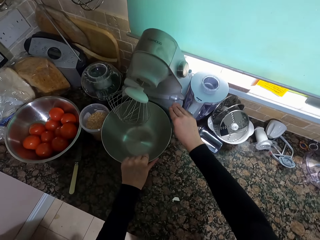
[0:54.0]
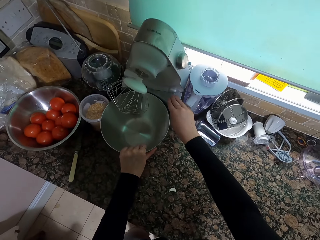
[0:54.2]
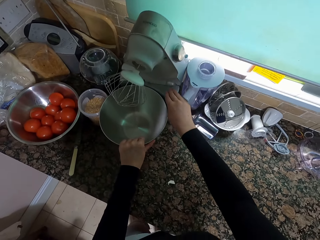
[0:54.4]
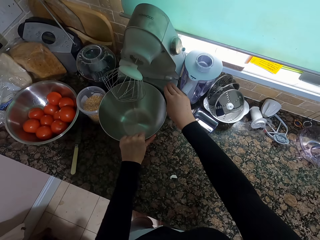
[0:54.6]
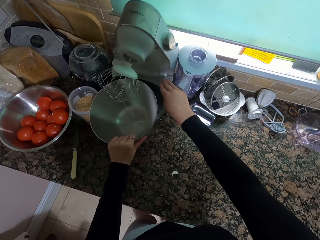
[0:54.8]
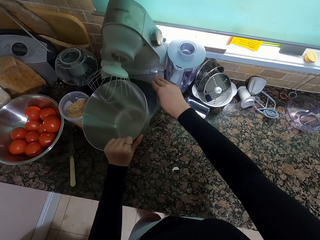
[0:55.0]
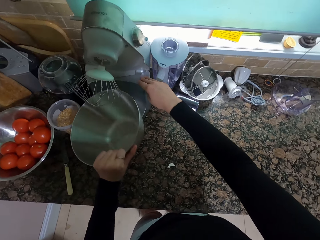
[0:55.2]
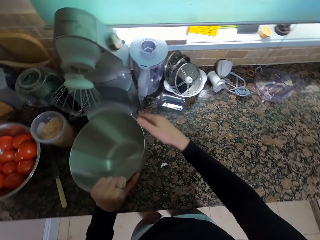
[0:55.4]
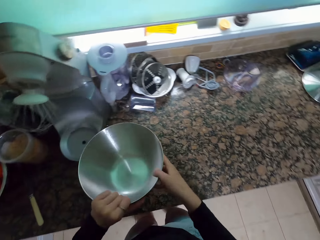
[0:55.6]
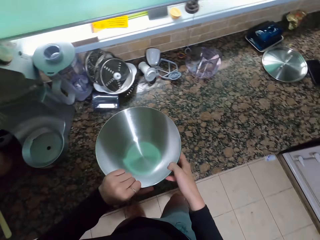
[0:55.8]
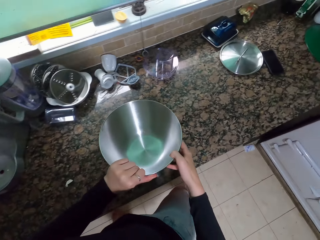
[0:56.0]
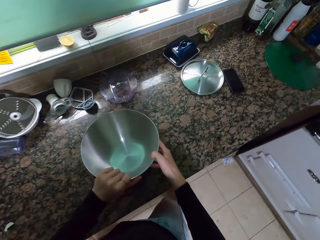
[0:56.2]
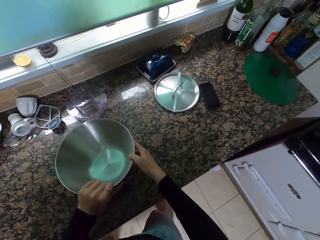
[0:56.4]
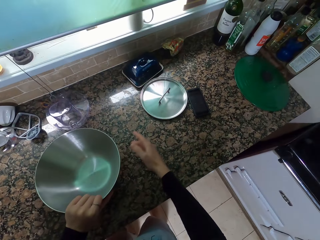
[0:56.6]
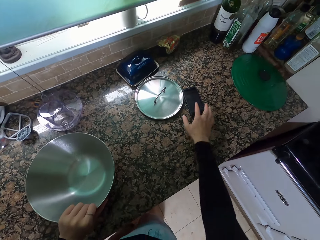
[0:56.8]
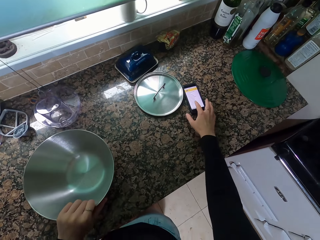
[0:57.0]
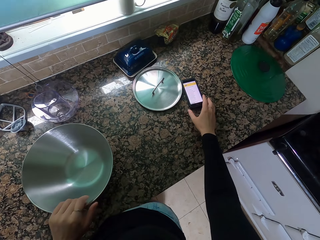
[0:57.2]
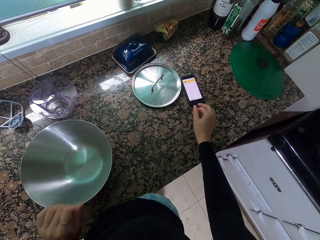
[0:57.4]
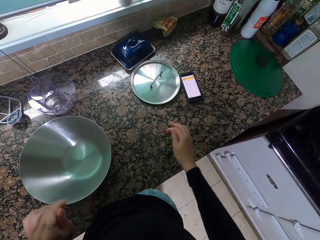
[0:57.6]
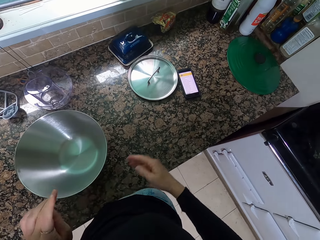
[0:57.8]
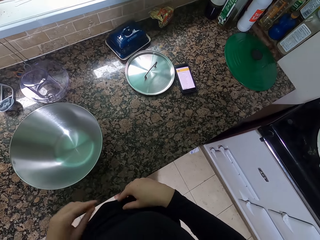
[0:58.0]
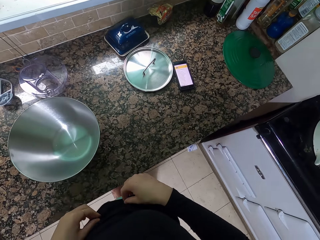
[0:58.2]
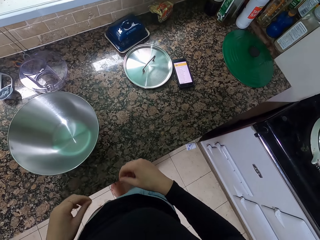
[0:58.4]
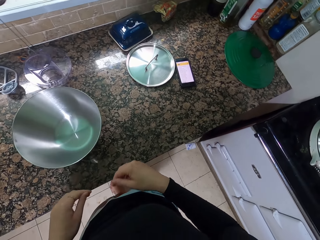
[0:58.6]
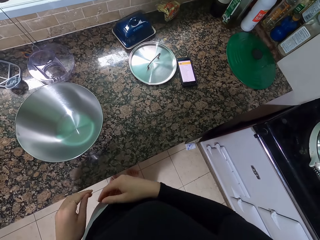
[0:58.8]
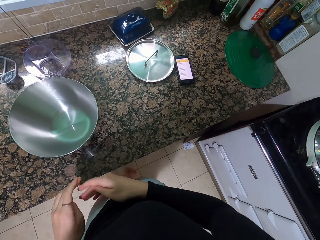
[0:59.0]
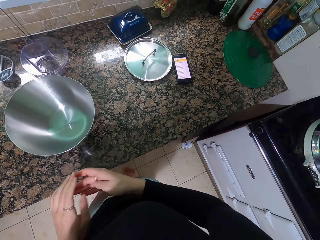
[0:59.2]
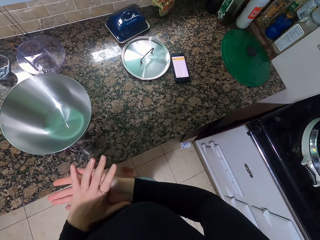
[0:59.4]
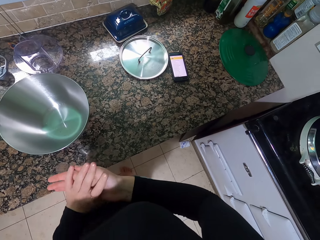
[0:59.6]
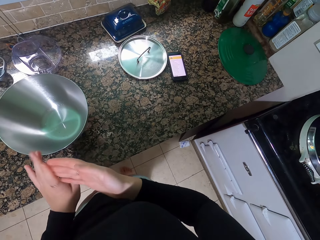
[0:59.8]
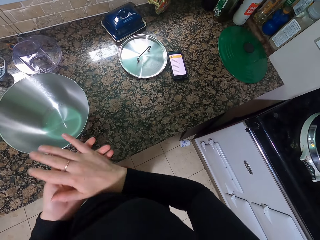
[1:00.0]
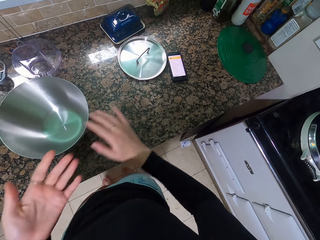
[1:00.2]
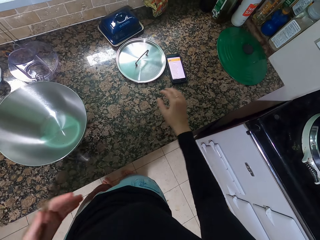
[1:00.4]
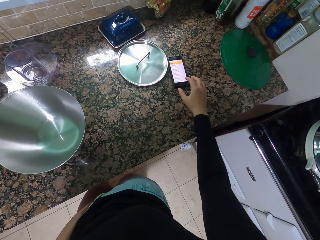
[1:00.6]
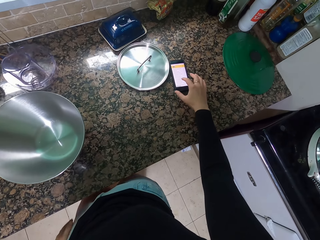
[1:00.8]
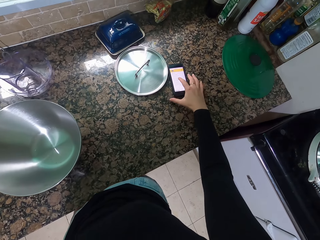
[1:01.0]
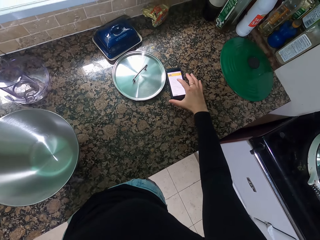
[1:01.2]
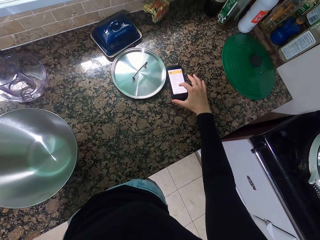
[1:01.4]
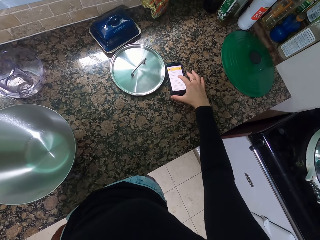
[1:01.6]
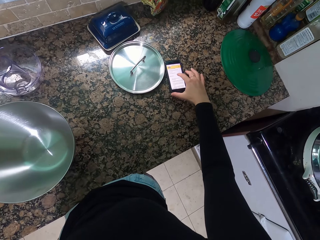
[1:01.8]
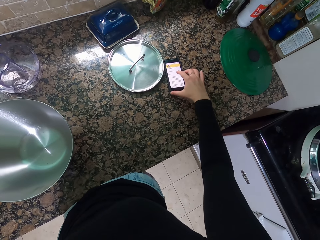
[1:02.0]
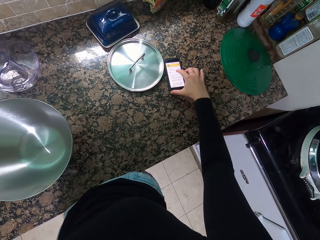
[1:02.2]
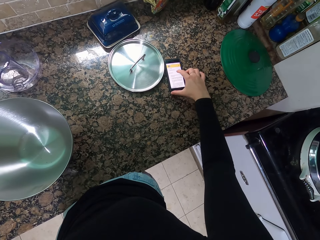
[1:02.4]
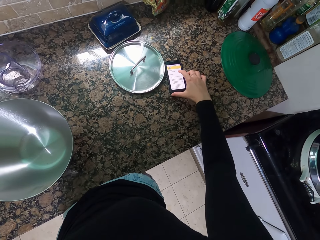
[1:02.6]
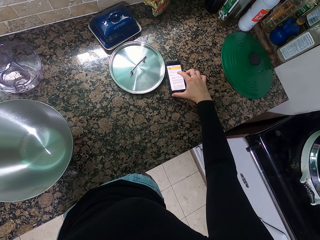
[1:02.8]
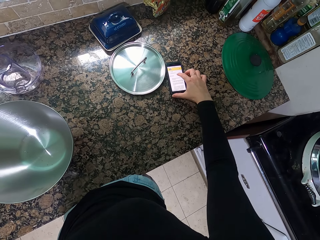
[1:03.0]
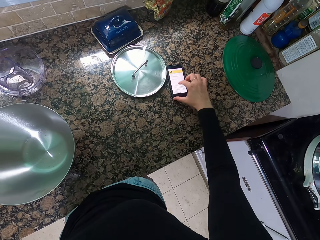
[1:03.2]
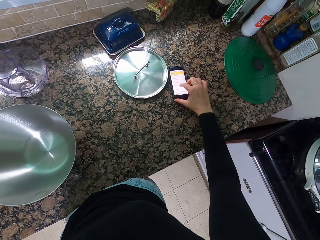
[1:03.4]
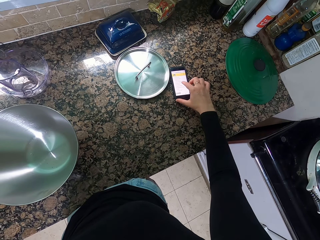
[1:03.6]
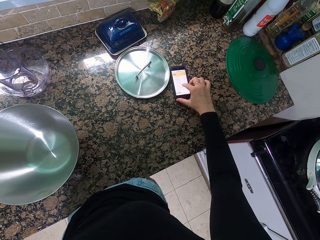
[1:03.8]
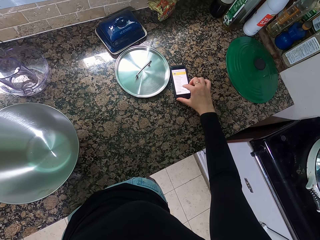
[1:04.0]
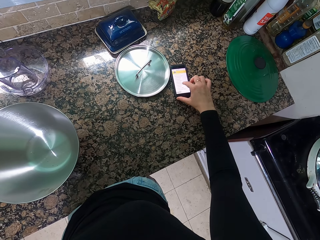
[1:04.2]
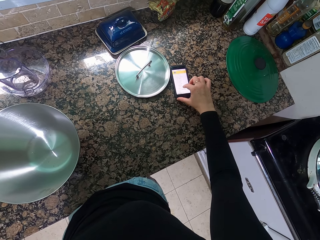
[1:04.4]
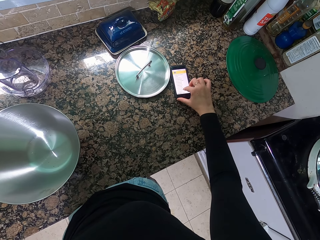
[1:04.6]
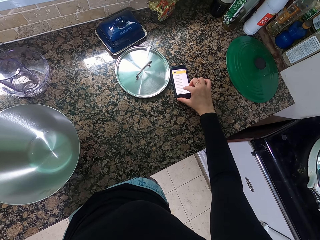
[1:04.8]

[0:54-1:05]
The camera wearer holds the mixer machine. He holds the bowl. He puts down the bowl. He presses his phone. He holds his clothes. He rubs his hands. He dials the phone.

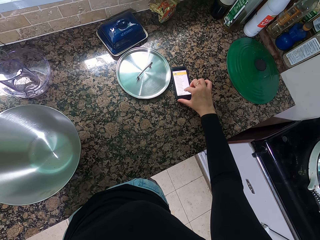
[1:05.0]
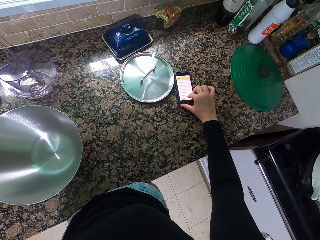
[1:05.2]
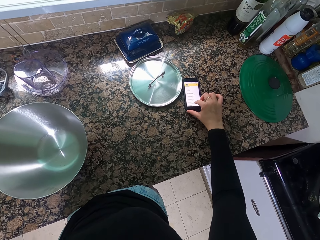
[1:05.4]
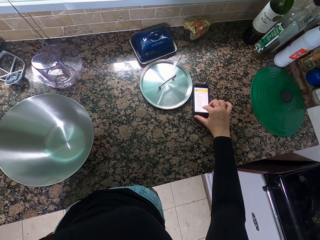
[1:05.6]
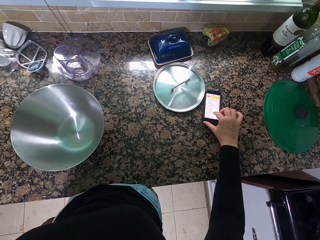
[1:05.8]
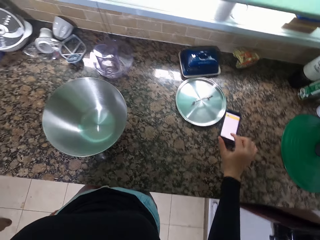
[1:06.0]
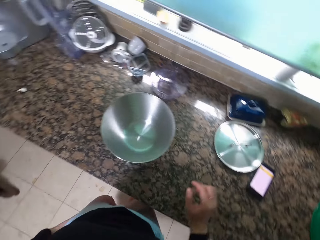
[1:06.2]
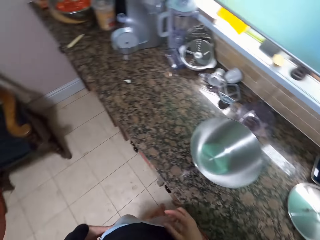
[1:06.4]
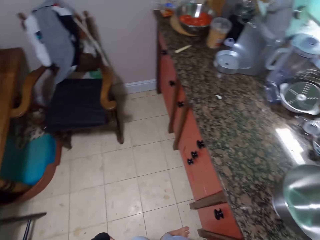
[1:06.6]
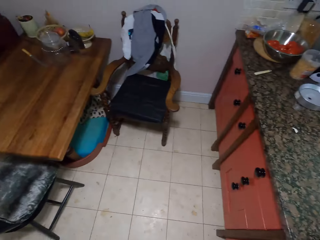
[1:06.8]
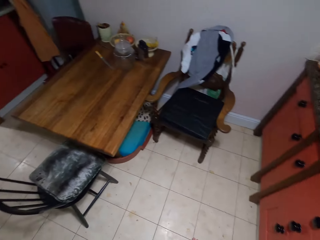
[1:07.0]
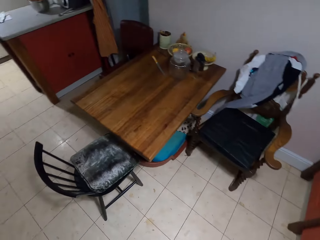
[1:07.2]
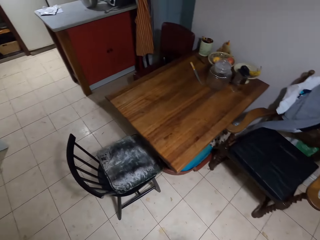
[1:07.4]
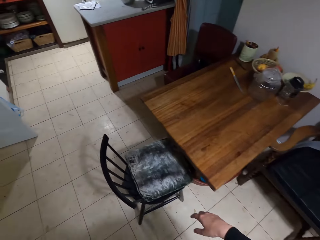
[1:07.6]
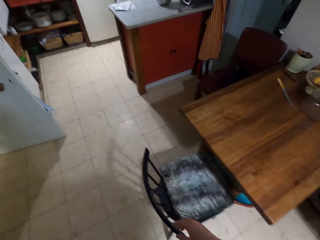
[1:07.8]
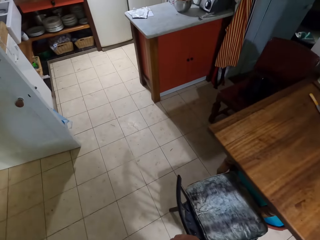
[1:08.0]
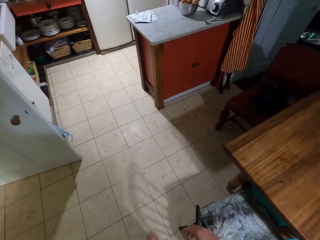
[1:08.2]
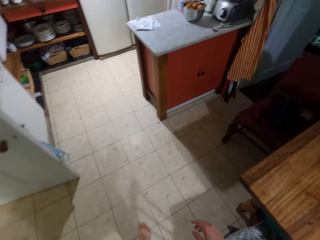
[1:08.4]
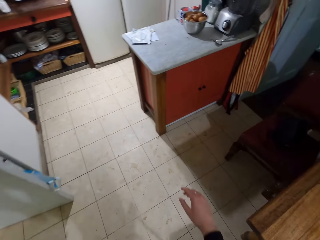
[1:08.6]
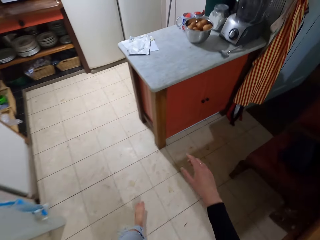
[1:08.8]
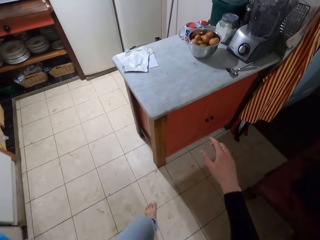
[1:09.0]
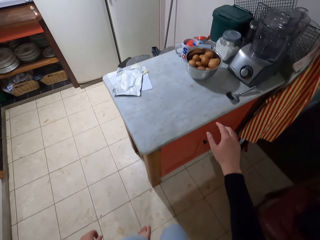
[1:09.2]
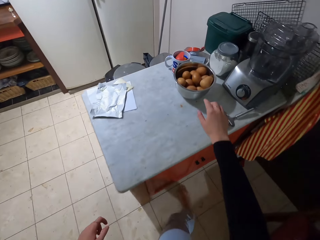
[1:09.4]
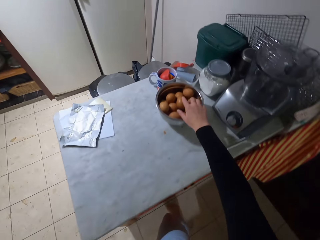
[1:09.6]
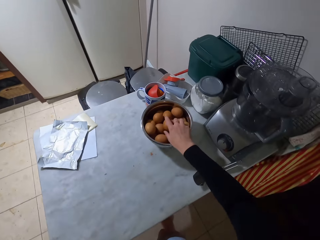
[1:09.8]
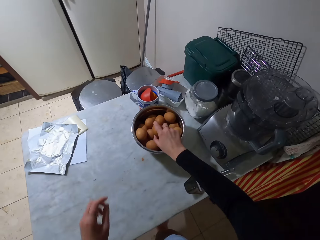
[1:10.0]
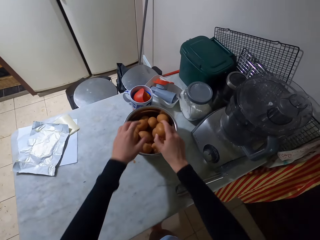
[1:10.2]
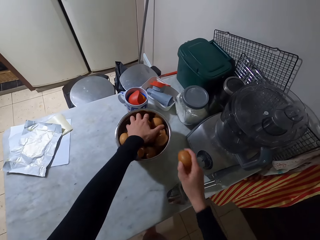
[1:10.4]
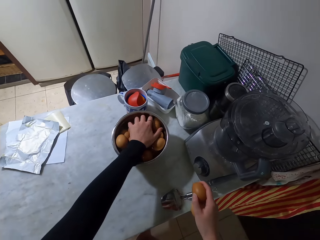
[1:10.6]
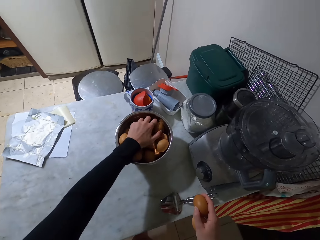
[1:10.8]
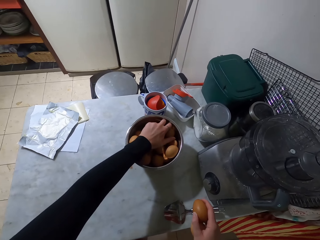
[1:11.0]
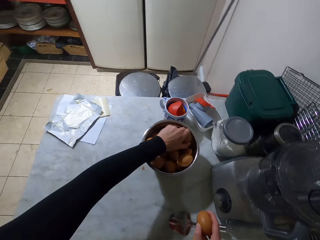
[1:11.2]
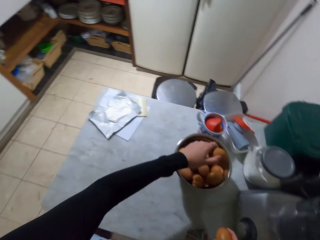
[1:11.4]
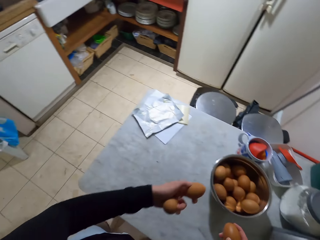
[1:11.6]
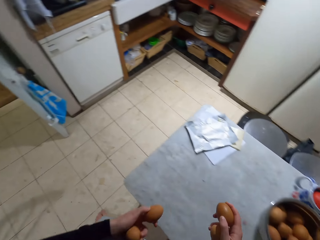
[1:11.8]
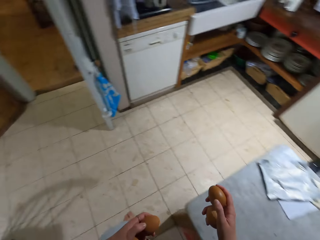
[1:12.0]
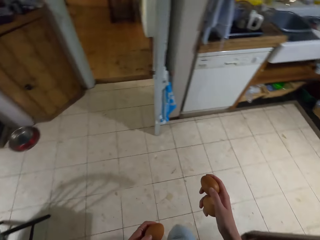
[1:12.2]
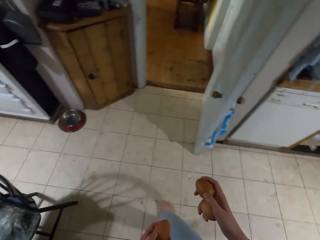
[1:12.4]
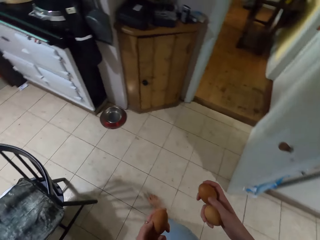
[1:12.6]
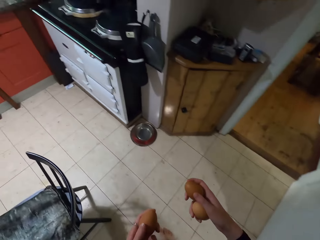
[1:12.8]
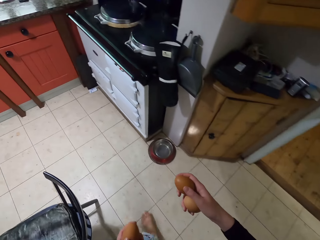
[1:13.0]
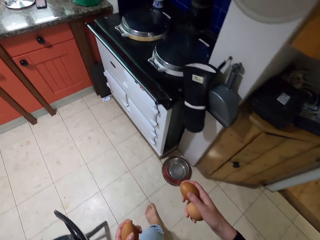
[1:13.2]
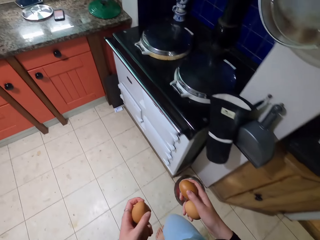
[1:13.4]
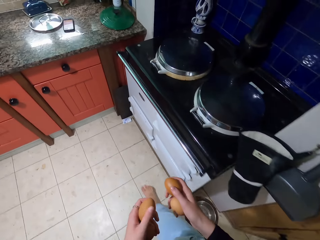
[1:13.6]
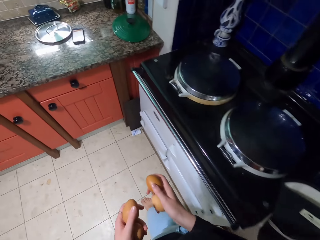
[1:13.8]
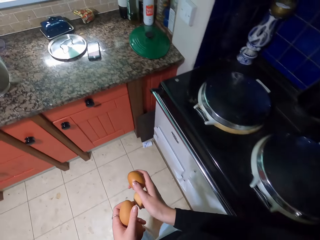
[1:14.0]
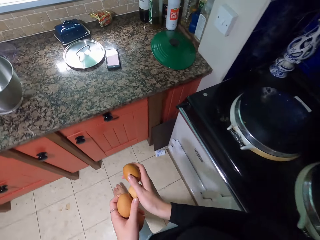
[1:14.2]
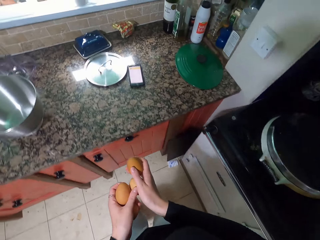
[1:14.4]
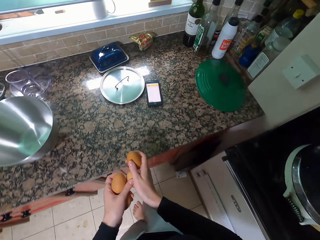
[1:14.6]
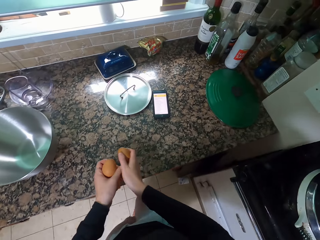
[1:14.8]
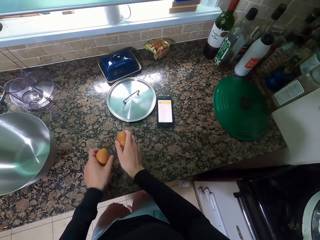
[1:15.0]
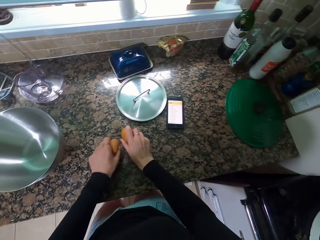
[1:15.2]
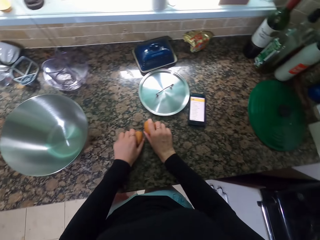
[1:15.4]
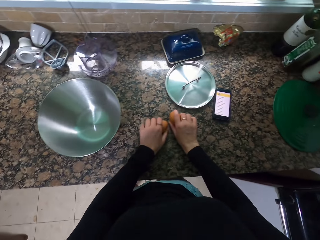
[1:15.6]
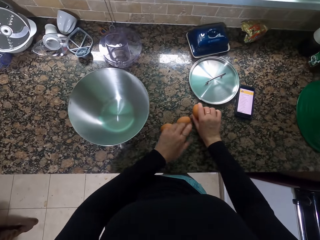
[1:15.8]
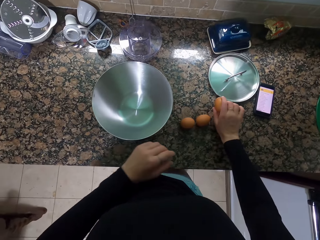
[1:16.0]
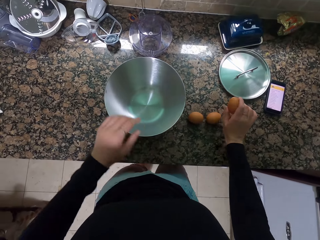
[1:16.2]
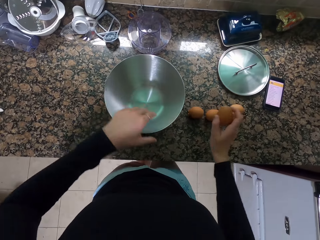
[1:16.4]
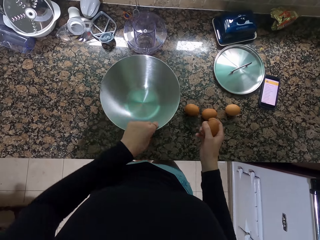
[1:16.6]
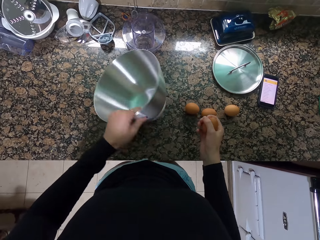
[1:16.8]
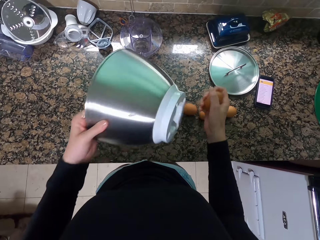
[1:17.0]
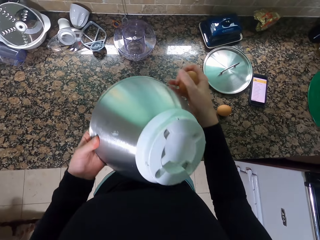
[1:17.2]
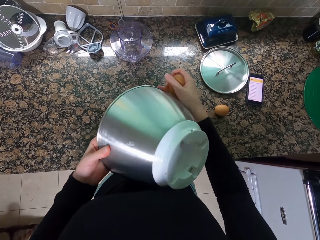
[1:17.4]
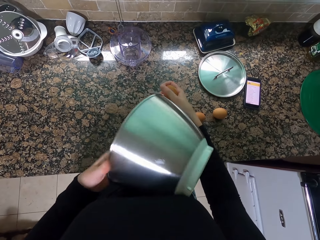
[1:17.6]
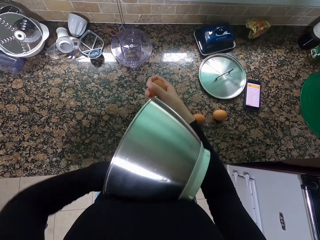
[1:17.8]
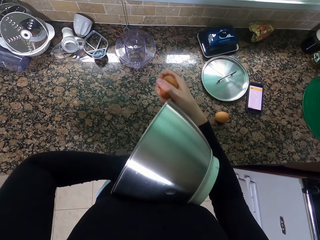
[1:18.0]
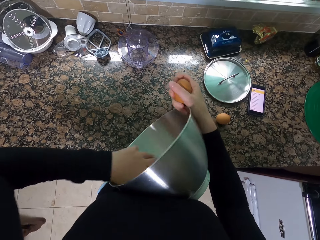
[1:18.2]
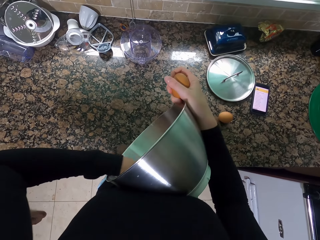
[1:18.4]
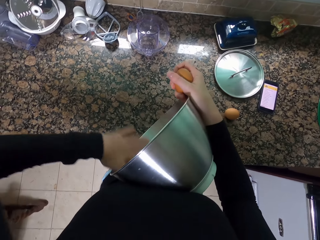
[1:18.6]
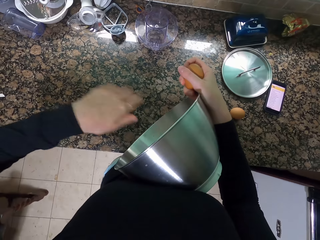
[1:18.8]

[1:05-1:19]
The camera wearer walks away from the countertop. They walk and take the eggs. They hold the eggs. They walk towards the countertop. They put down the eggs. They remove any dirt in the container. They hold the bowl.
